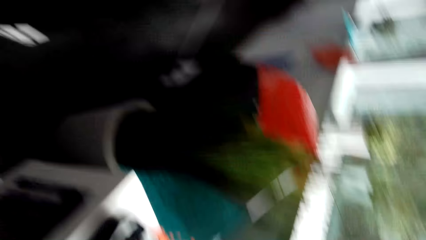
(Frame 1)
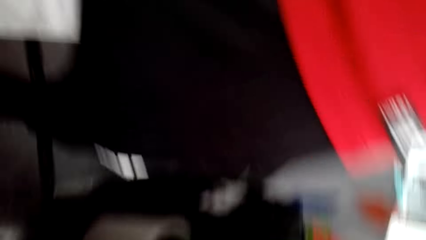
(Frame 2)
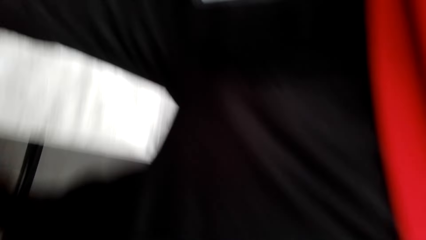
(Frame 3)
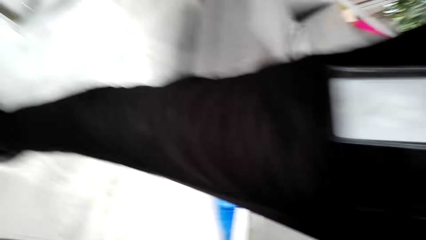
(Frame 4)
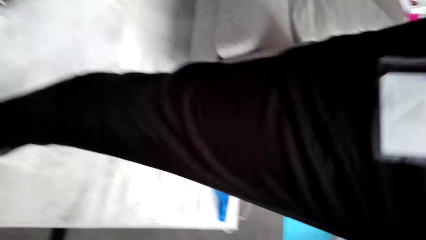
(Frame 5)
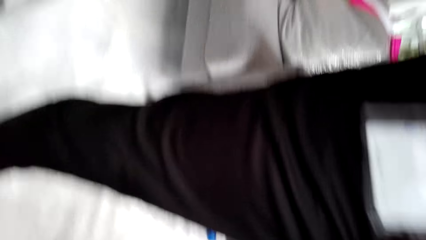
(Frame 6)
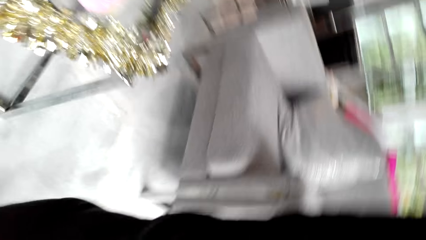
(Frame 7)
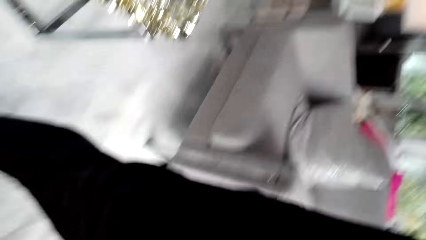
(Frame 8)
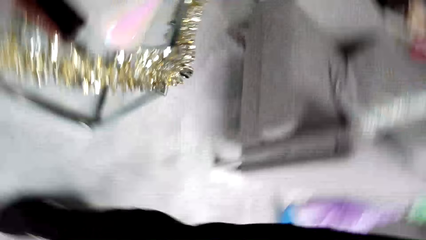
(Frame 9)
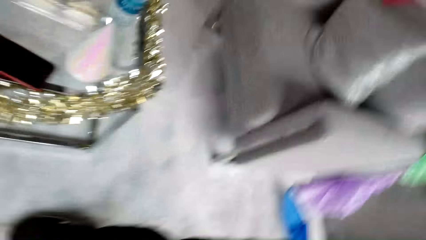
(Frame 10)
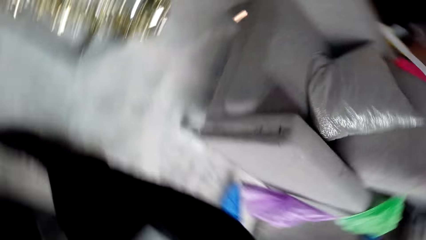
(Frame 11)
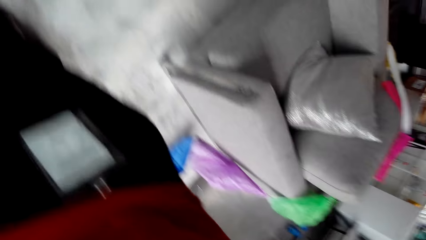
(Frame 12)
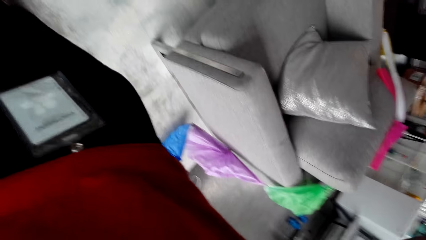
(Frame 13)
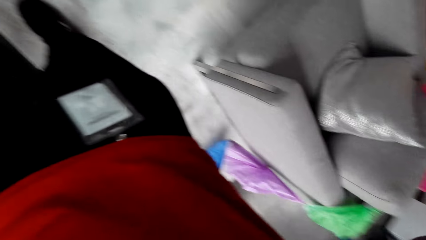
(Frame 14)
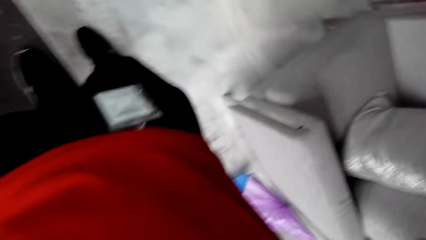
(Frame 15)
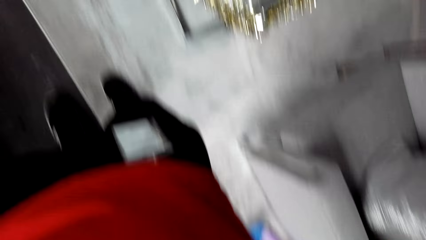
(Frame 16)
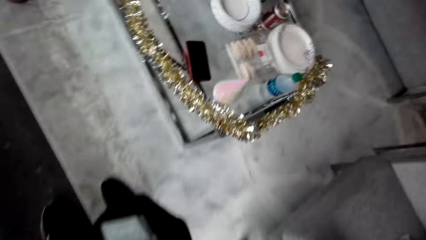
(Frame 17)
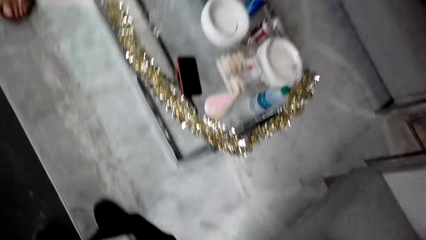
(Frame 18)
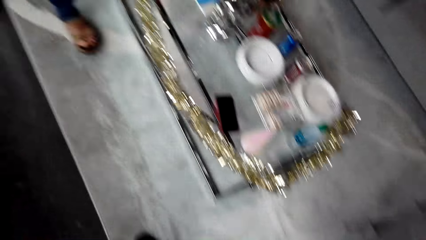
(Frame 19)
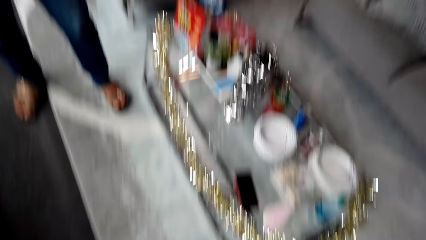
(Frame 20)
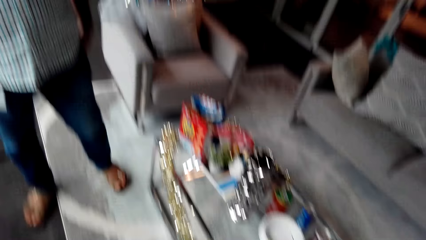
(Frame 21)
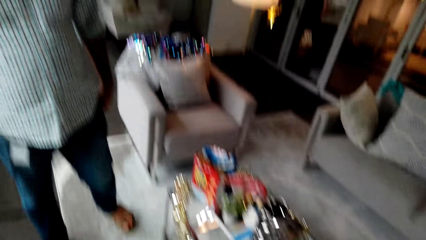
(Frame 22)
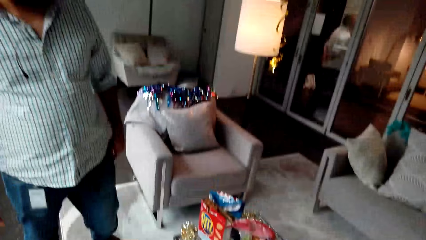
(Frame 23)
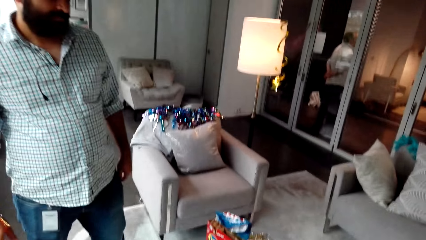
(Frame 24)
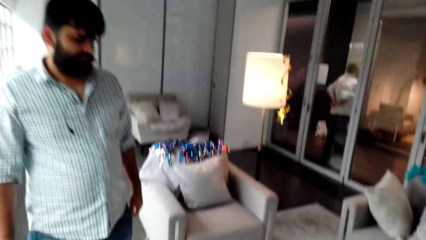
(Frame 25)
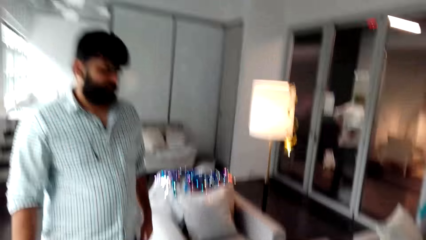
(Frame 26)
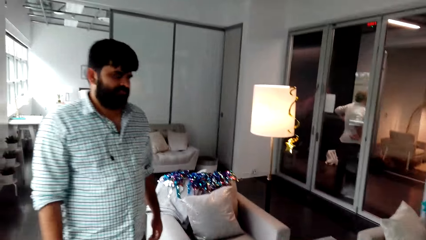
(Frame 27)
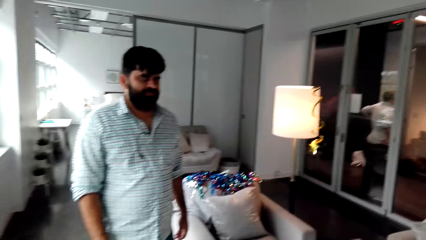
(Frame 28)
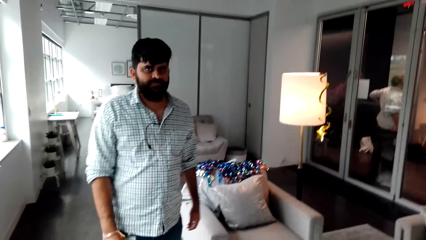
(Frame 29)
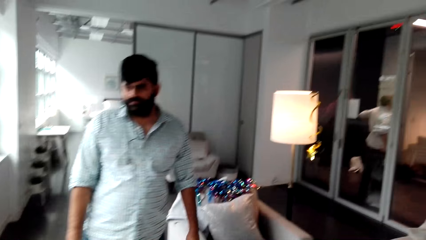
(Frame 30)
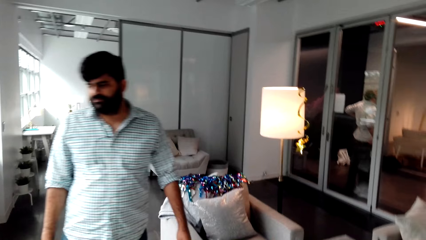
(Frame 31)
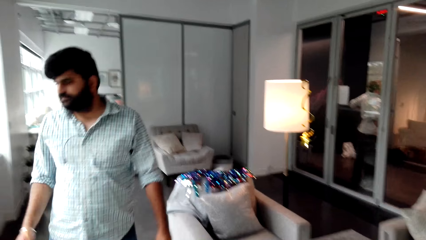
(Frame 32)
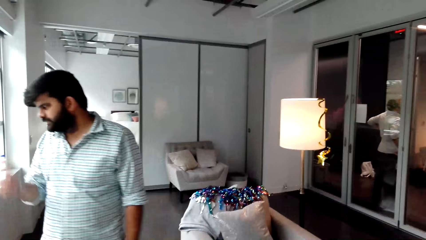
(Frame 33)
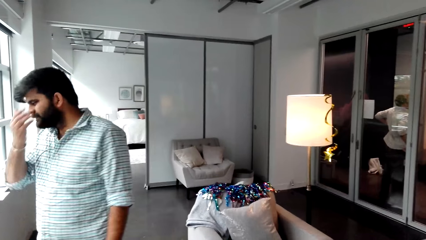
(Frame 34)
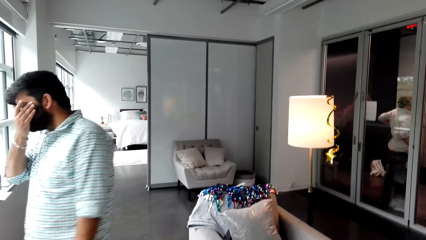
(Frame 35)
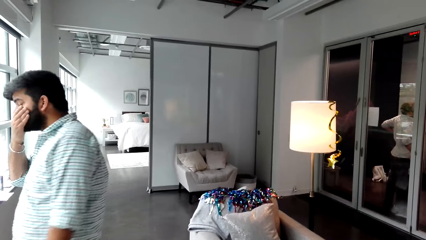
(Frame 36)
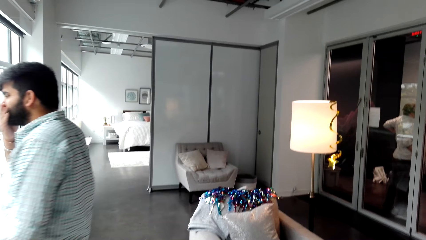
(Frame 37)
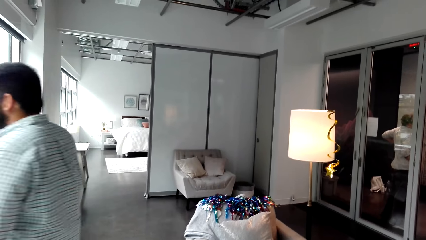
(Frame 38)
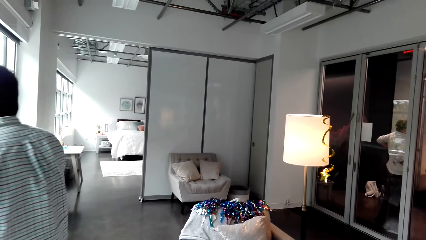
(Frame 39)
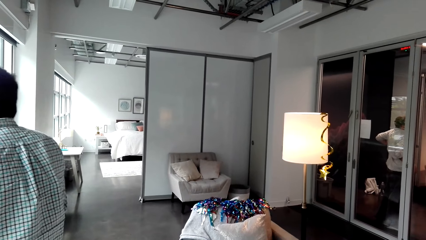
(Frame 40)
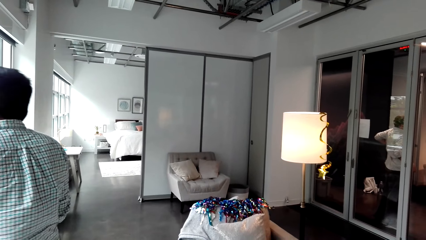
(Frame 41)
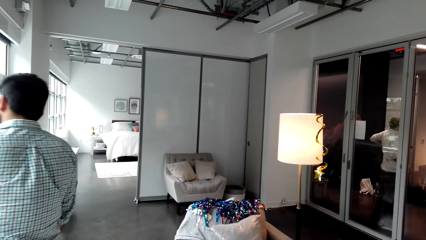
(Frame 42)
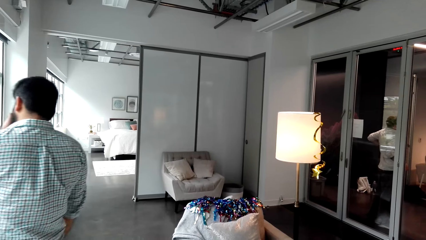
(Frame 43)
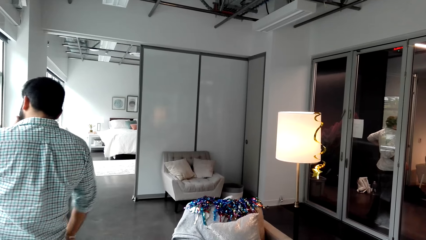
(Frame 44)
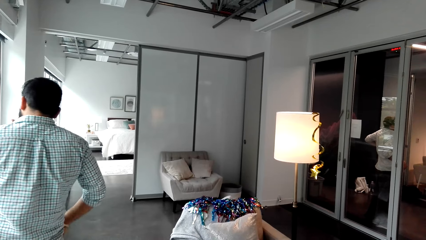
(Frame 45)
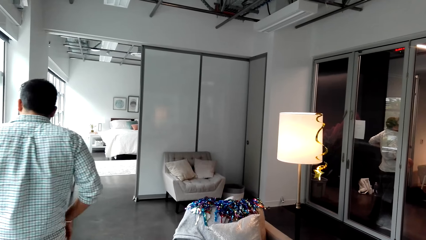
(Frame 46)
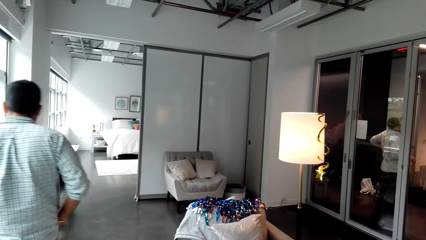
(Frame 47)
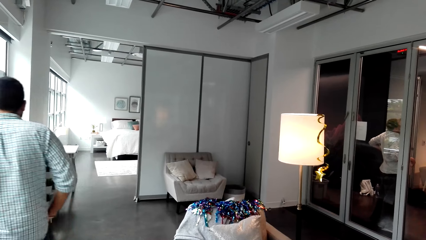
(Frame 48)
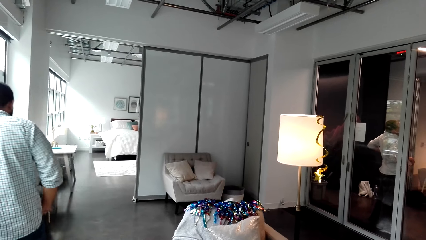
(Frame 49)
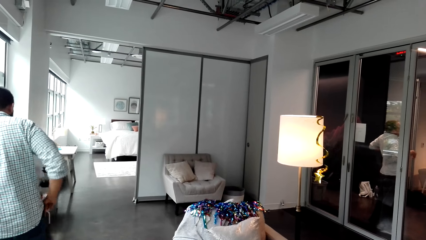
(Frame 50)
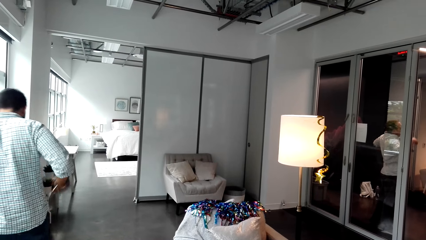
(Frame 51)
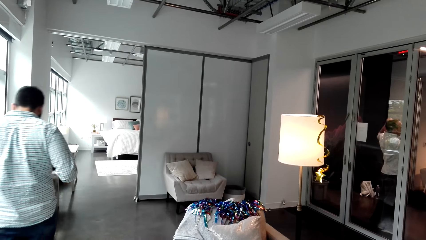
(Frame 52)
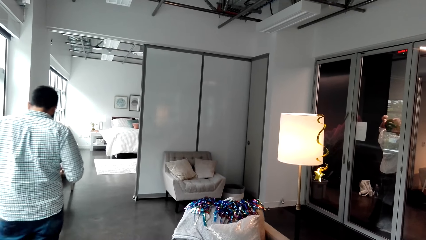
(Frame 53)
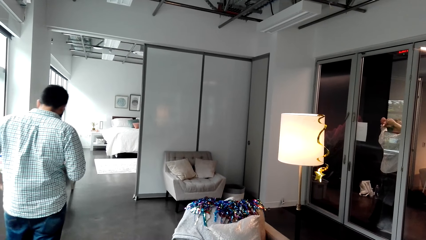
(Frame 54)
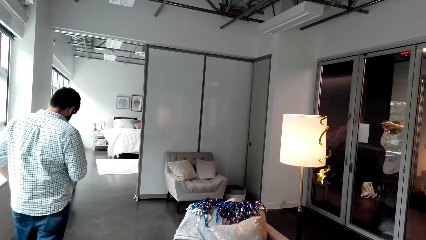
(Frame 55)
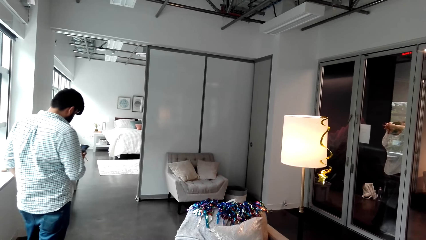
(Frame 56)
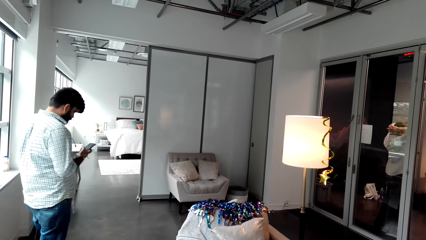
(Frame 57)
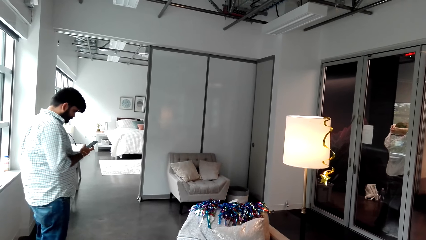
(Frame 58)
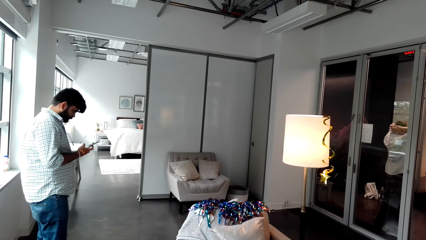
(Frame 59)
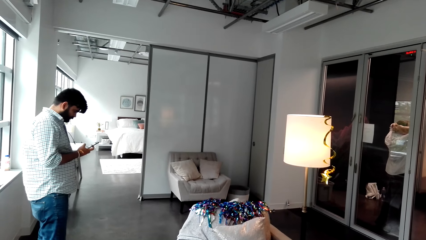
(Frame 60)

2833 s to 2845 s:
A man gives the camera to the camera wearer. The camera wearer fixes the camera on his head. The man walks backwards in the room. He takes a phone out of his pocket and uses the phone.
